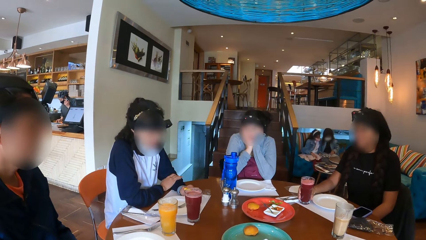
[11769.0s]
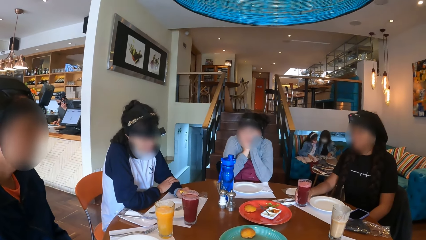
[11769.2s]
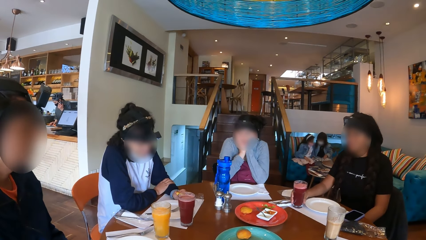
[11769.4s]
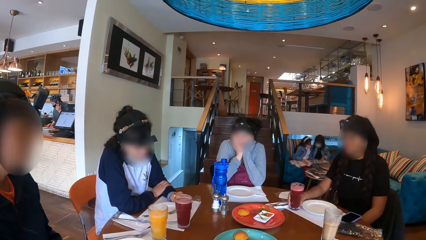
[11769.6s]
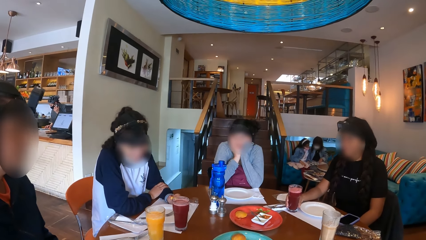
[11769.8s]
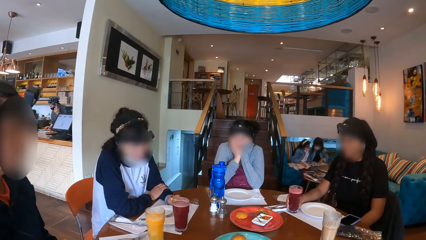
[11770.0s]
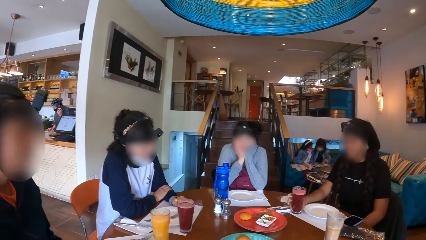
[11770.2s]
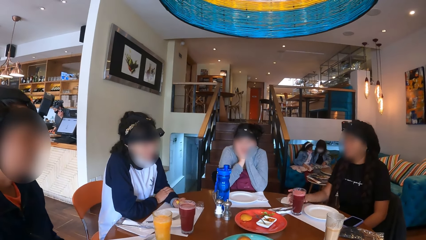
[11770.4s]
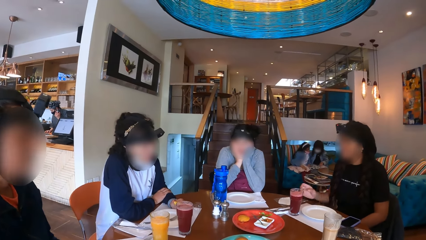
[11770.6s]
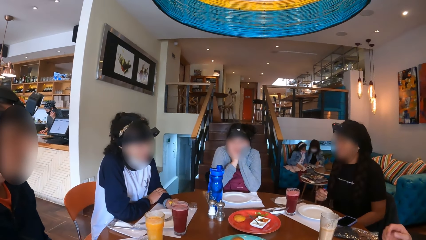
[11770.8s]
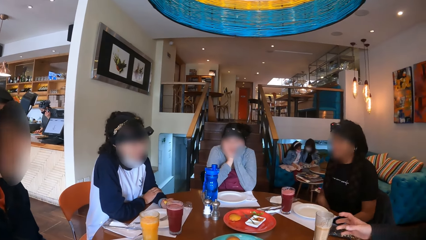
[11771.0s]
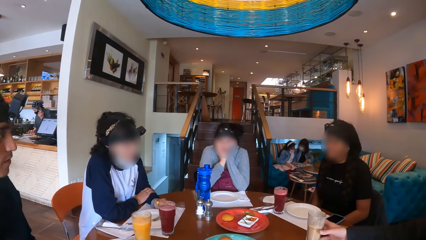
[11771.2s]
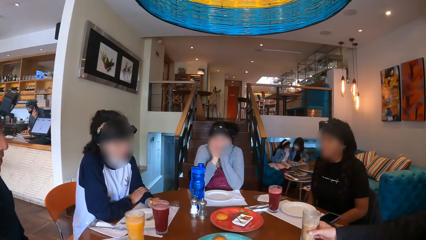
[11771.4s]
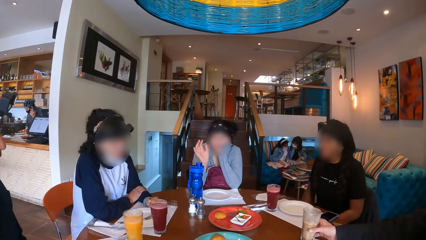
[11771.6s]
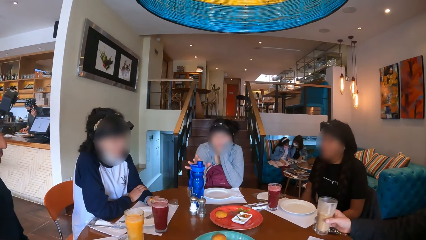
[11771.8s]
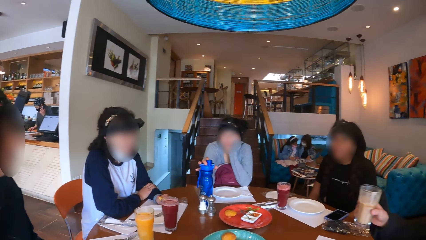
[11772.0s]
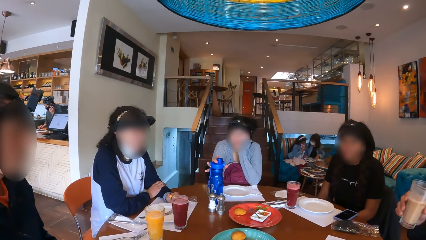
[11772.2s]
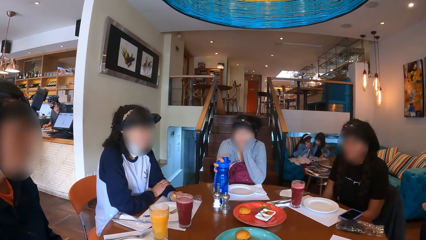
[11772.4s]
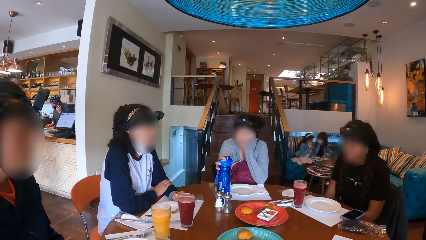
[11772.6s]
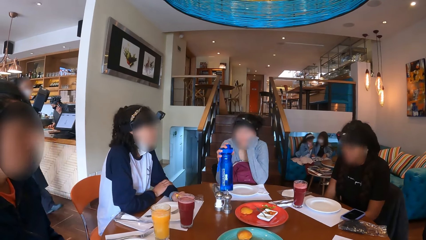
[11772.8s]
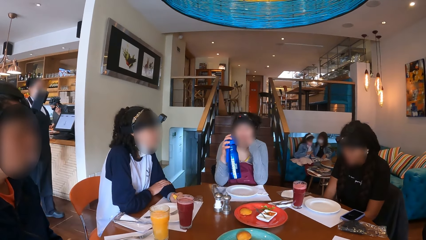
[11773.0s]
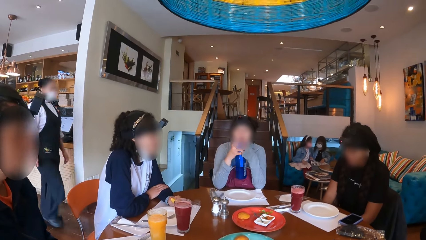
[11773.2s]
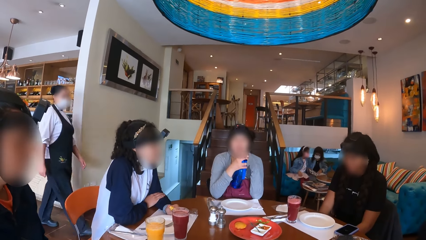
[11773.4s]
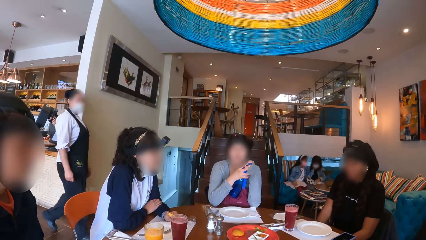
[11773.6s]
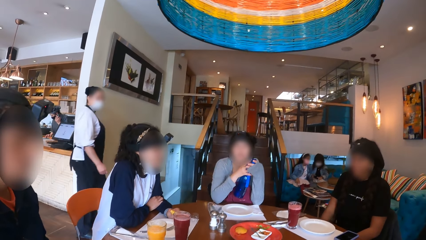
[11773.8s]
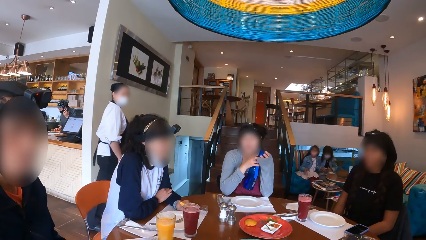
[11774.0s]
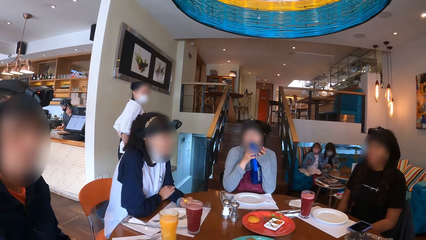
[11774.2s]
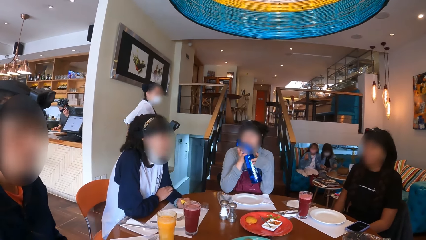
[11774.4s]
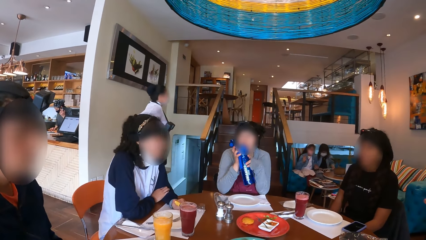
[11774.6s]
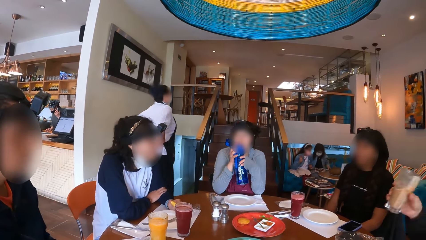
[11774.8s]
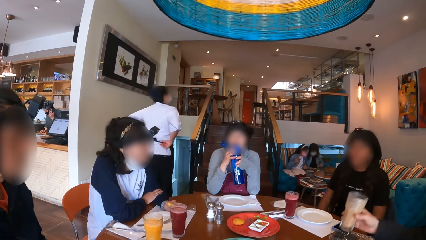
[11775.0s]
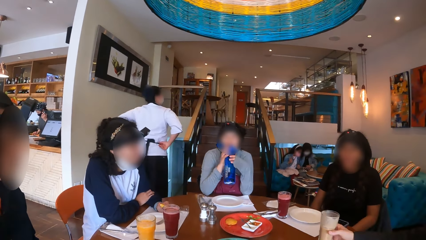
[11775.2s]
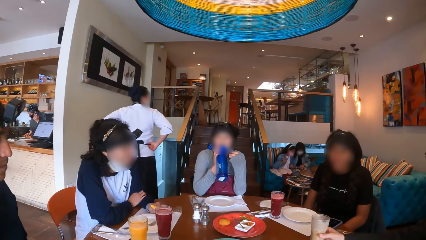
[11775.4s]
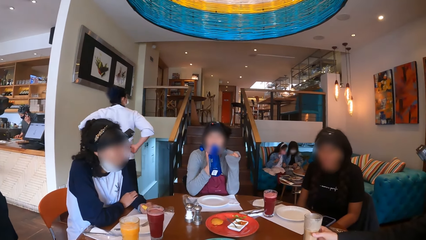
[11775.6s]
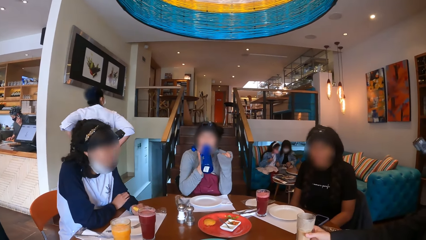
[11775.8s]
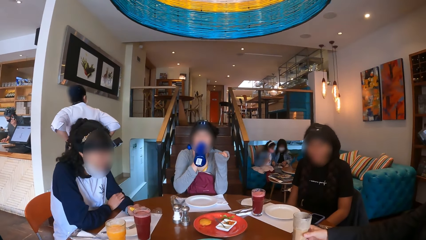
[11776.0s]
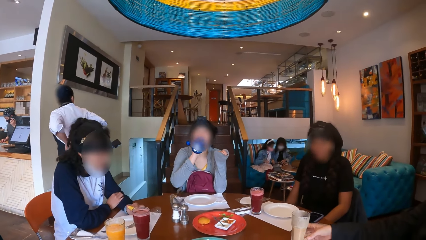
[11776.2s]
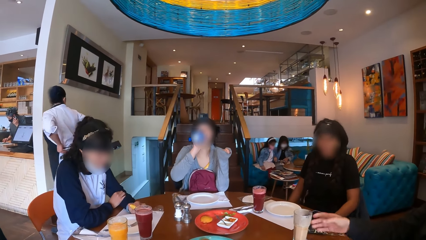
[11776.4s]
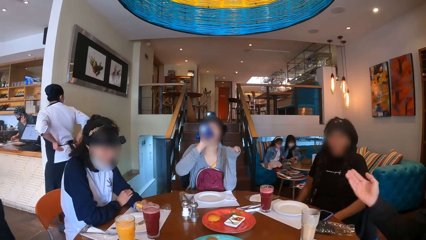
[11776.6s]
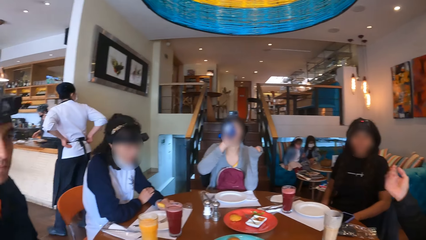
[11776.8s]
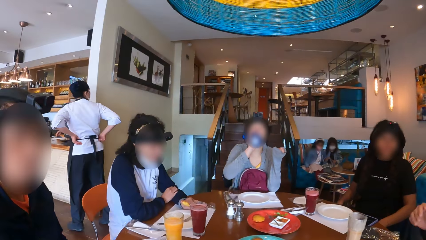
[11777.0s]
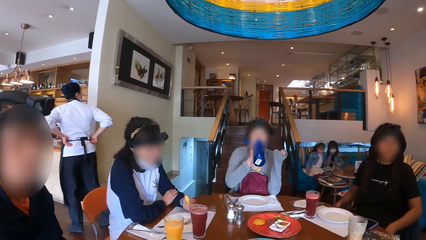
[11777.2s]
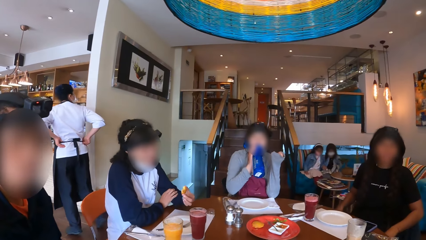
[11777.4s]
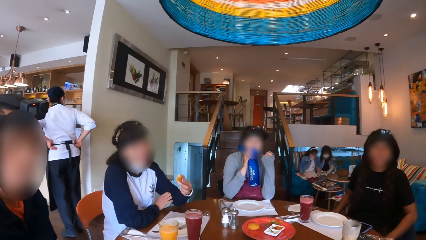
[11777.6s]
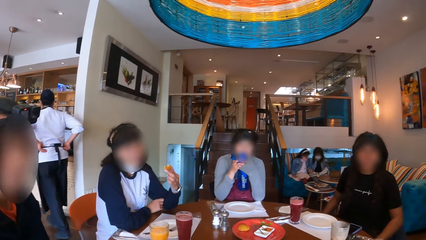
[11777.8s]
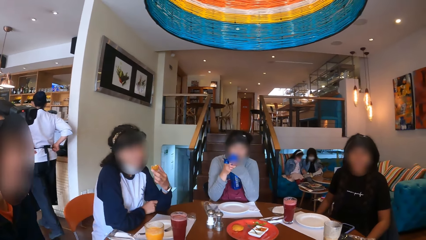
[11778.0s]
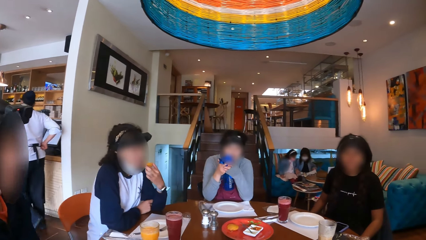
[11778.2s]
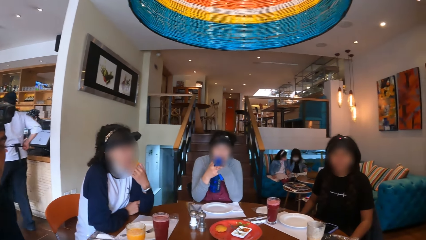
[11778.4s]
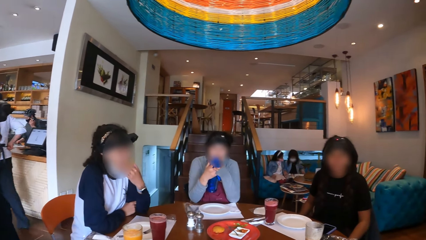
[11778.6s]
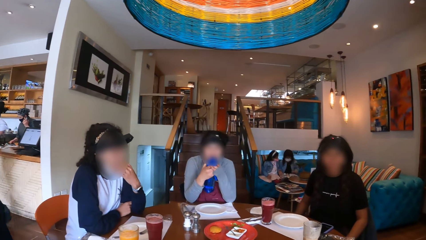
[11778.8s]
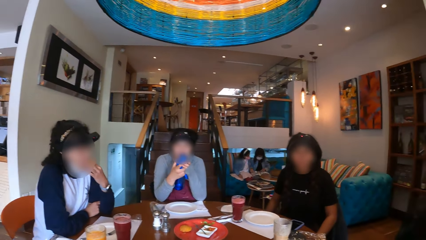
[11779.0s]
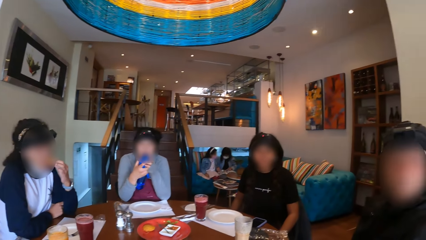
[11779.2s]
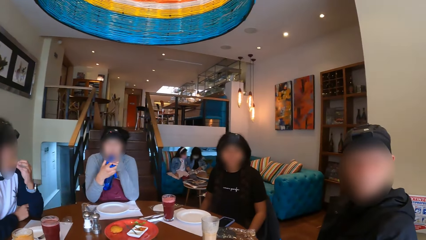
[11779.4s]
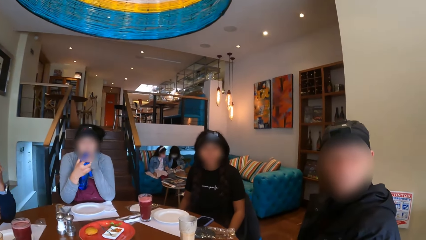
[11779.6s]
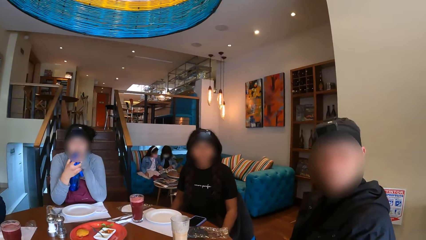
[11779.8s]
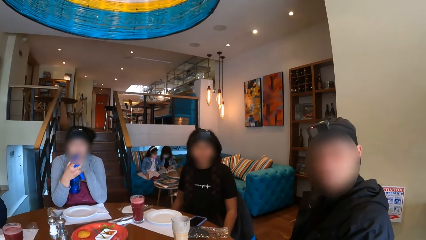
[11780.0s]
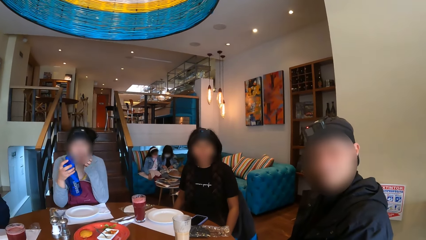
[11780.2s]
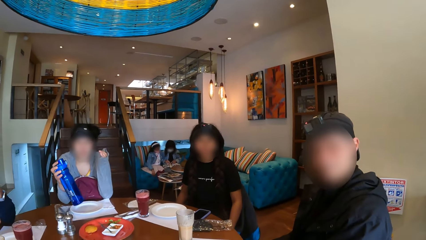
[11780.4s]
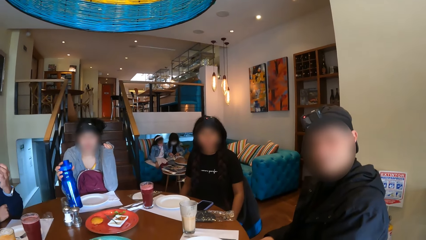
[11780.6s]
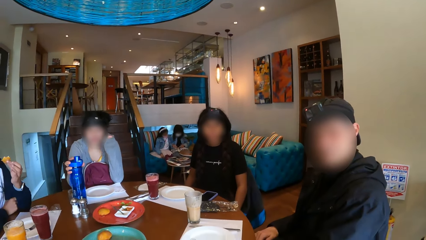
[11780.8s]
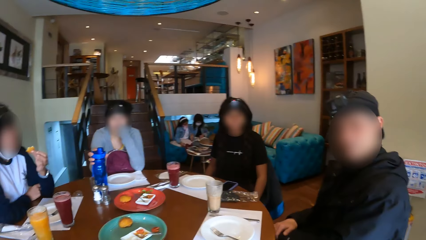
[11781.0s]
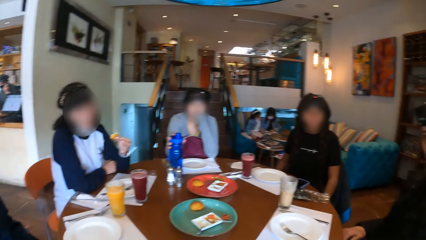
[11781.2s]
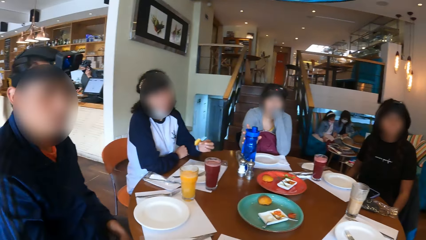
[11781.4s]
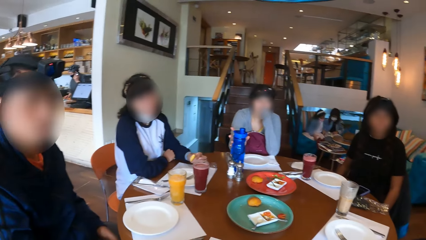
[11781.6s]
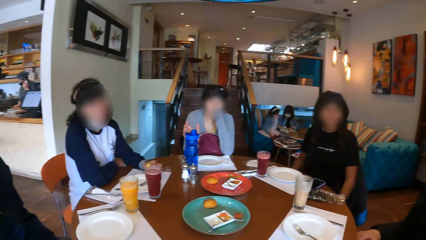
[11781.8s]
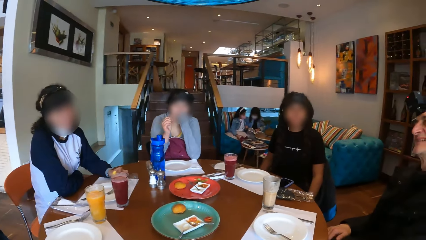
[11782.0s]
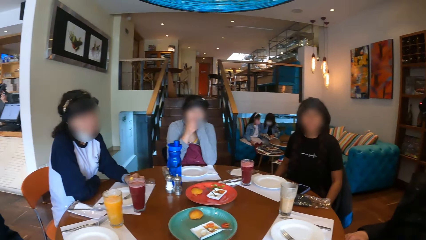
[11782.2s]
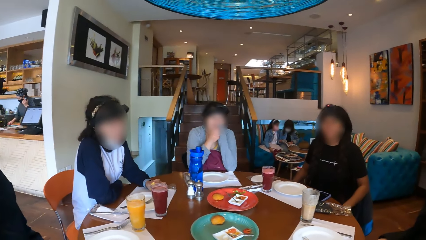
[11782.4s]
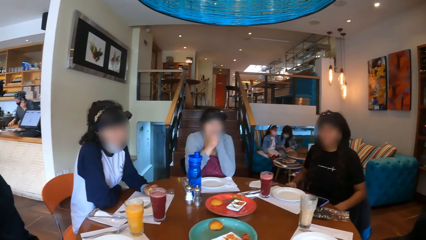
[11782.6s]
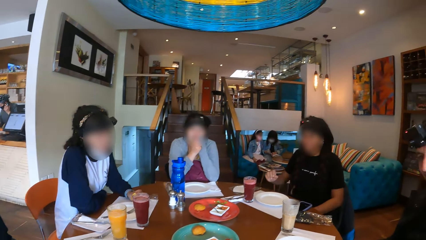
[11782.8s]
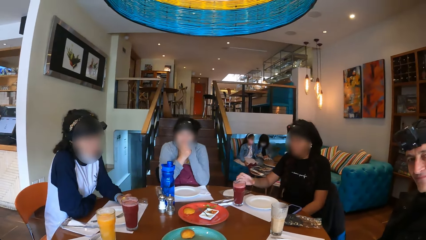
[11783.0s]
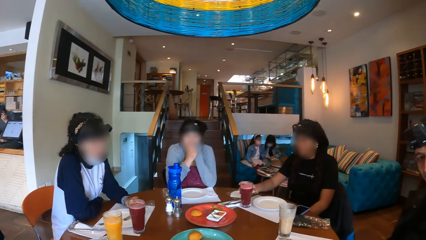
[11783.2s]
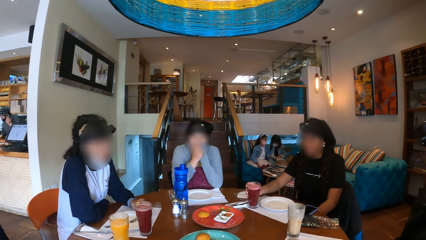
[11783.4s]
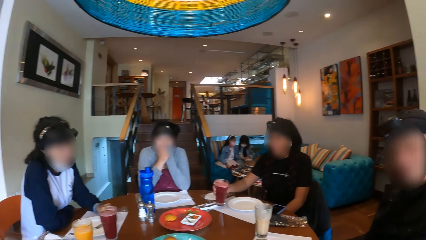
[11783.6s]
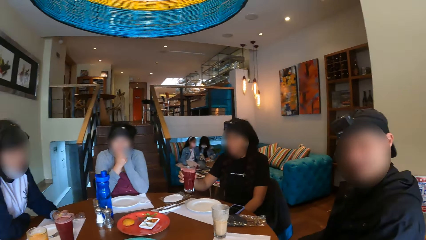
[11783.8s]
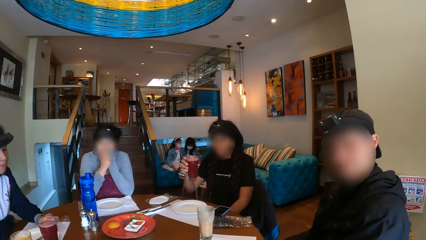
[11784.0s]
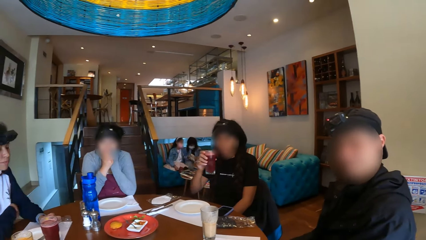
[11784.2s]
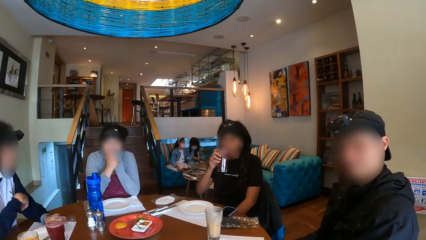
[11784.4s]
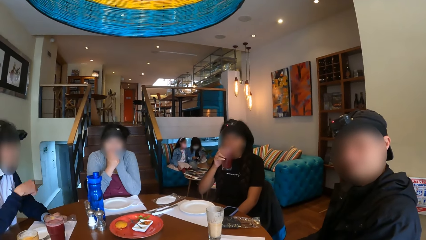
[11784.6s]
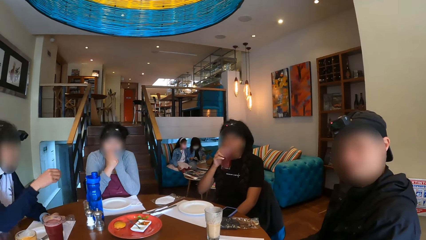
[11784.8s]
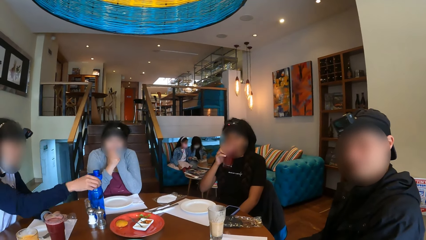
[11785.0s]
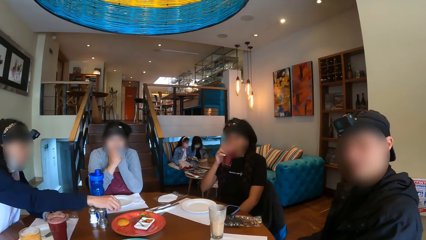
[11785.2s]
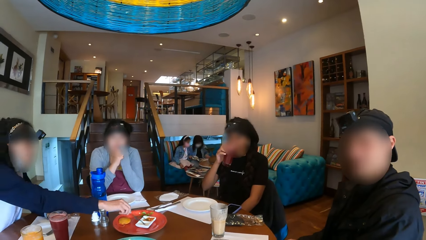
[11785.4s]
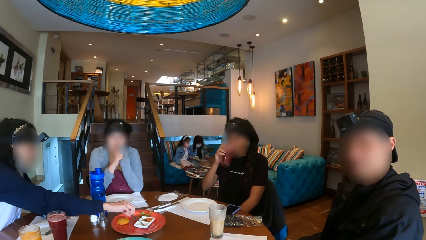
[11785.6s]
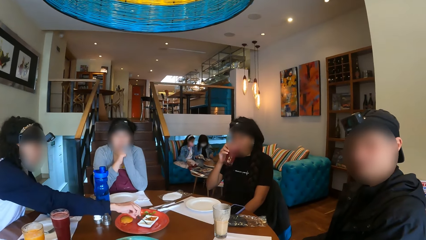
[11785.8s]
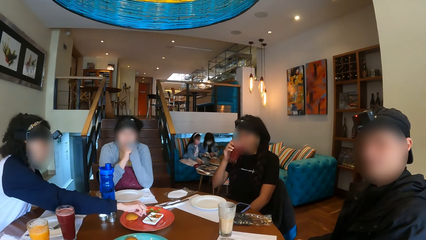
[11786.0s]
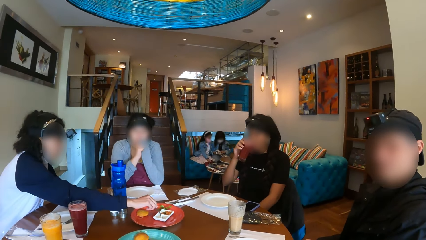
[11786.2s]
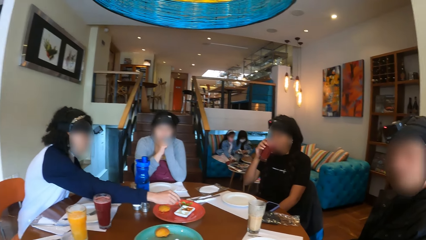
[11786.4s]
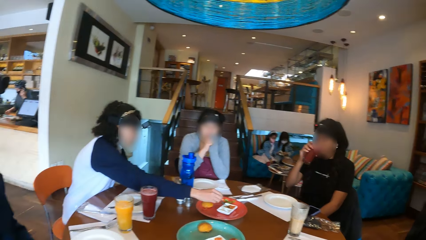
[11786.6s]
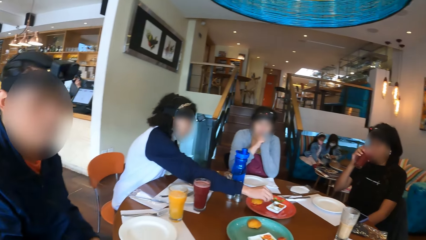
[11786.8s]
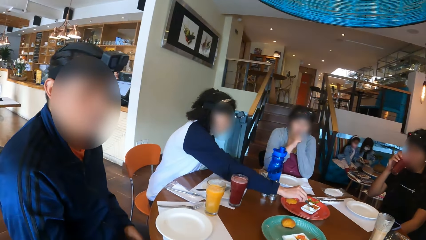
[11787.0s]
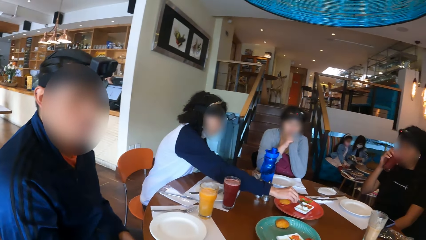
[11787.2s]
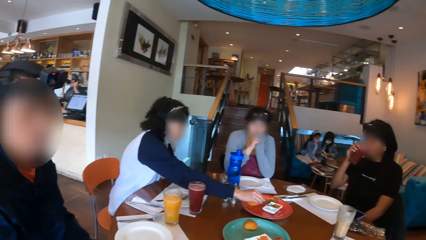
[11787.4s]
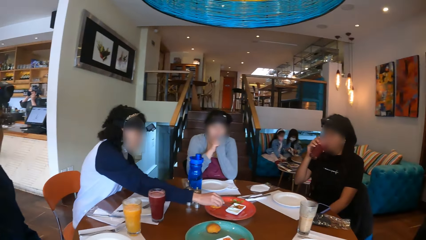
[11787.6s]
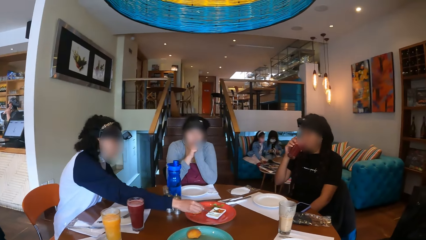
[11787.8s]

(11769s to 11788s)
A woman holds the glass. A man picks the cup from the table with his right hand. Another woman picks a water bottle from the table with her right hand. The man drops the cup on the table with his right hand. The first woman scoops something with the spoon. The second woman drinks water from the water bottle. A third woman eats the snack. The man interacts with the camera wearer. The second woman drops the water bottle on the table with her right hand. The first woman picks the cup from the table with her right hand. She drinks juice from the glass. The third woman picks the spoon from the ice cream plate with her right hand and scoops something with the spoon.
